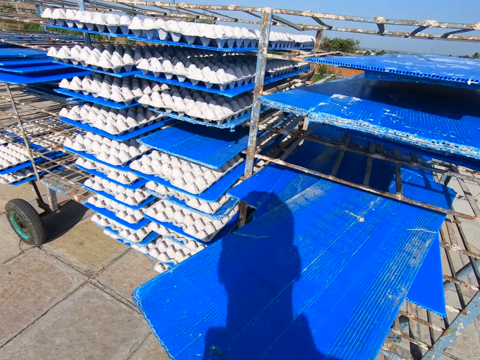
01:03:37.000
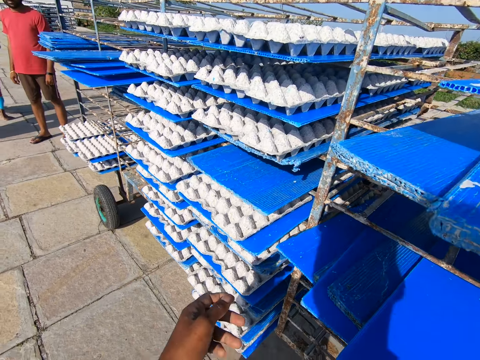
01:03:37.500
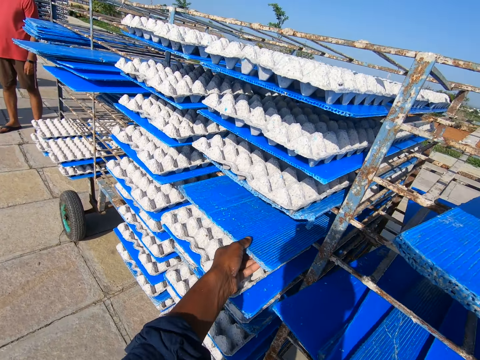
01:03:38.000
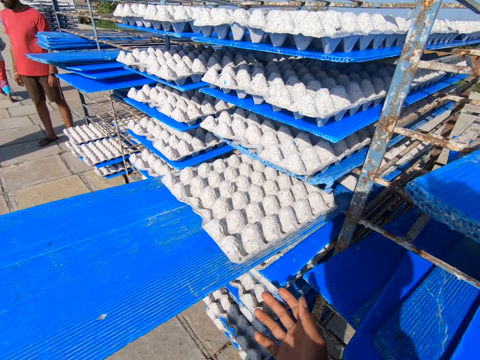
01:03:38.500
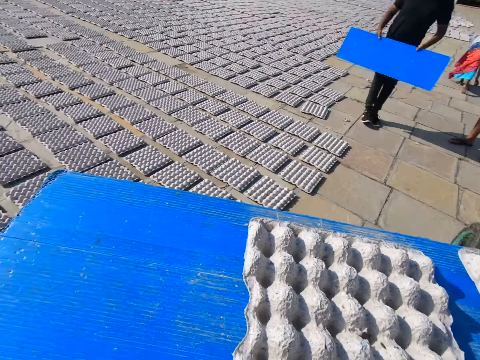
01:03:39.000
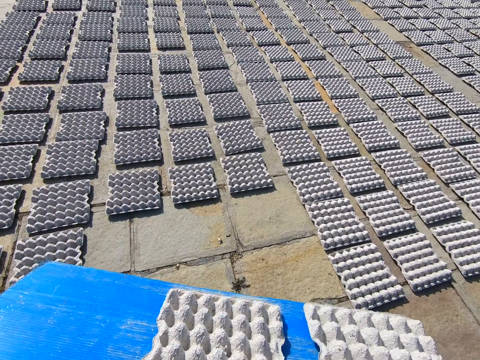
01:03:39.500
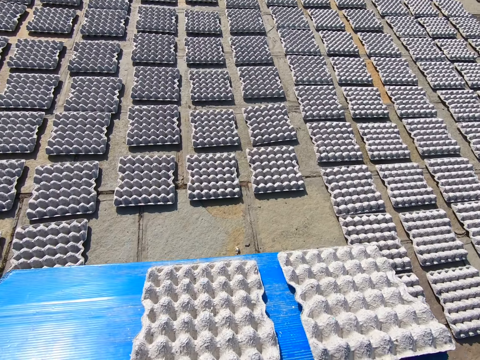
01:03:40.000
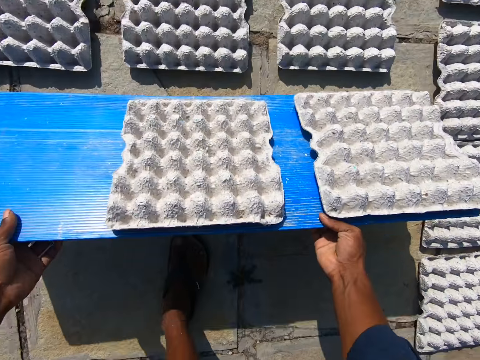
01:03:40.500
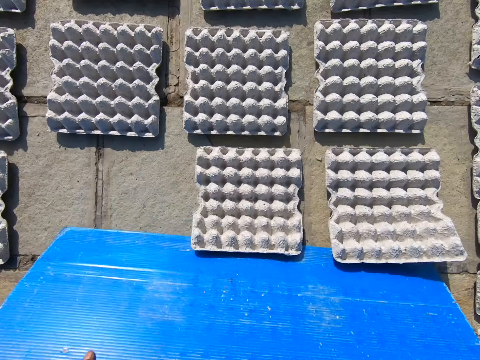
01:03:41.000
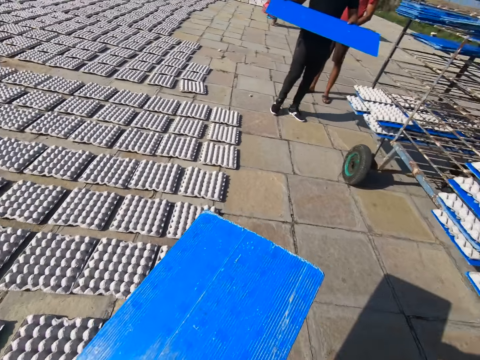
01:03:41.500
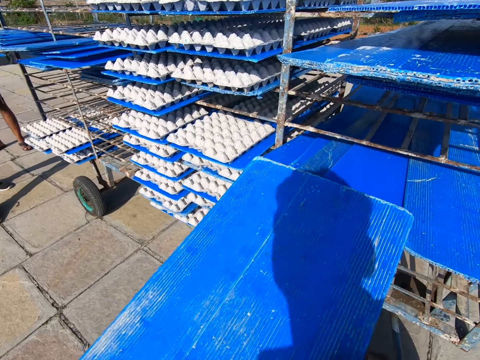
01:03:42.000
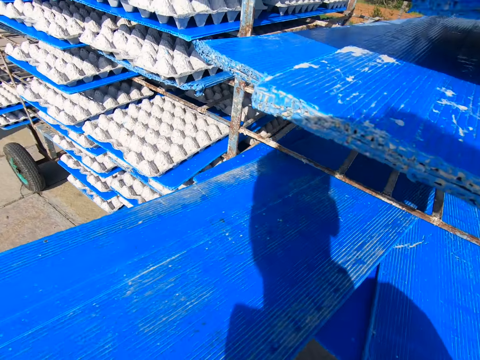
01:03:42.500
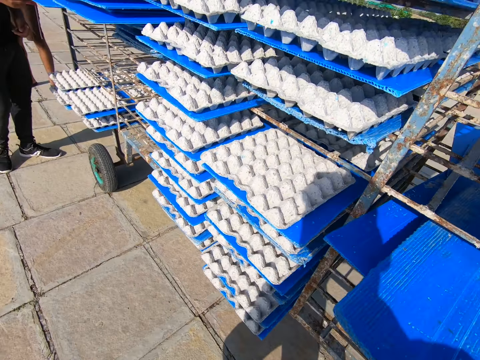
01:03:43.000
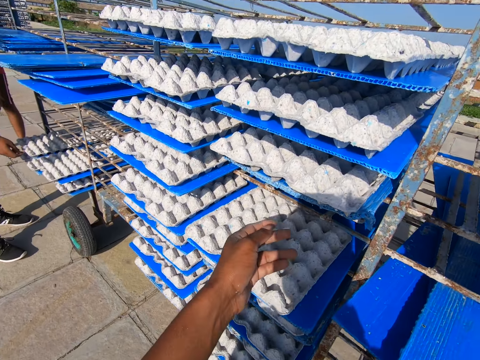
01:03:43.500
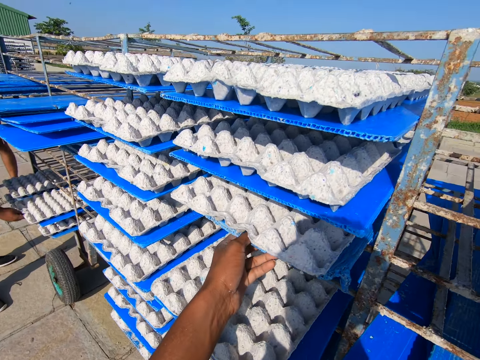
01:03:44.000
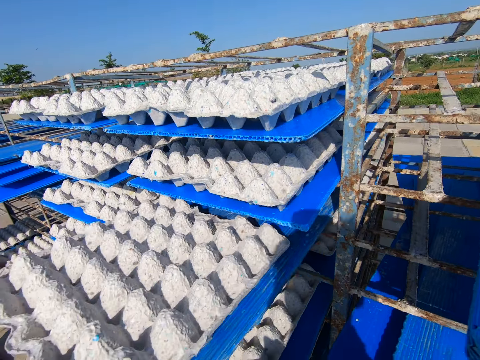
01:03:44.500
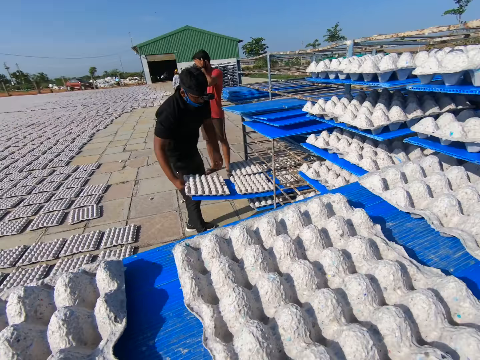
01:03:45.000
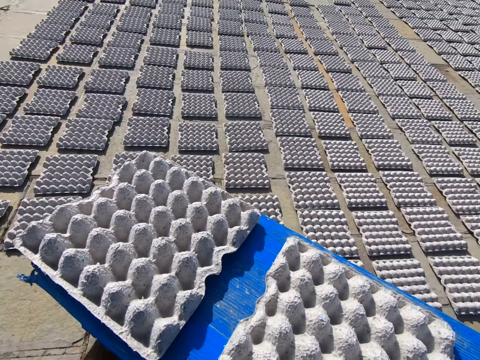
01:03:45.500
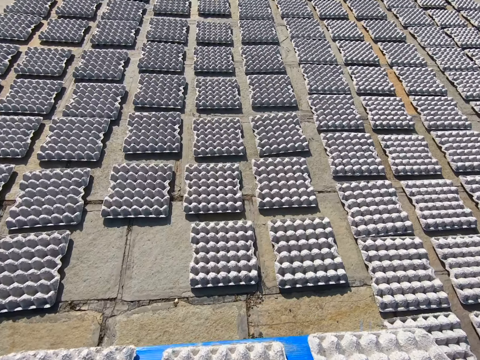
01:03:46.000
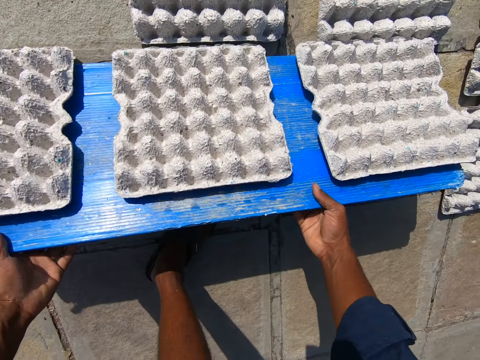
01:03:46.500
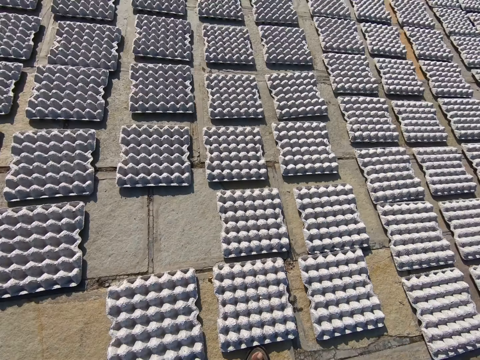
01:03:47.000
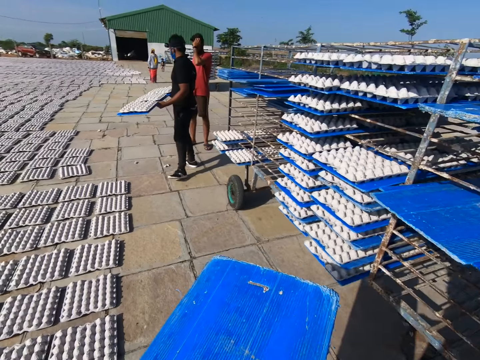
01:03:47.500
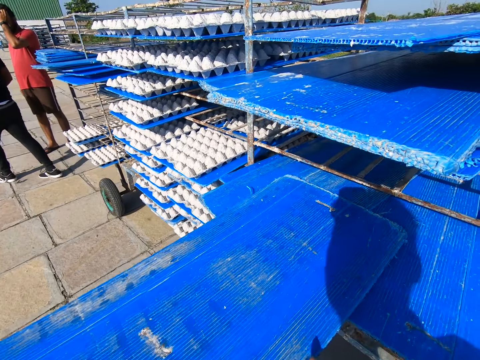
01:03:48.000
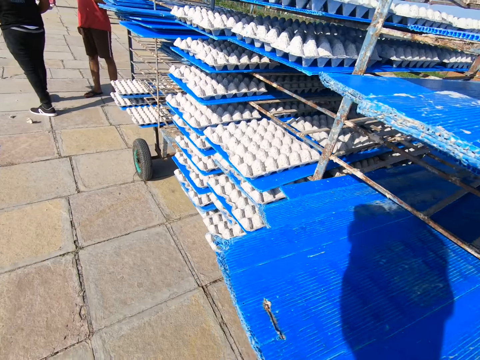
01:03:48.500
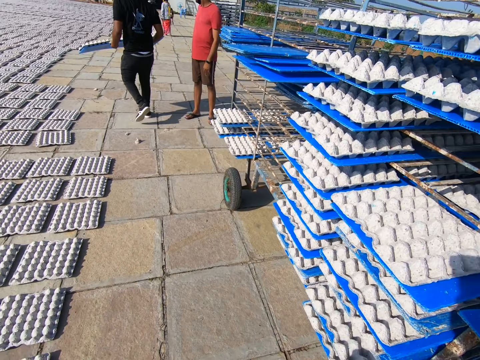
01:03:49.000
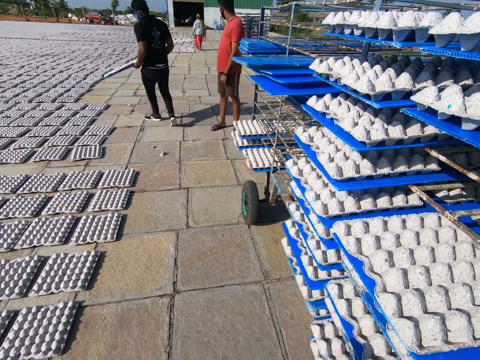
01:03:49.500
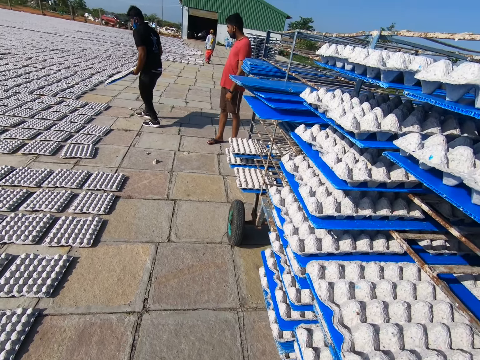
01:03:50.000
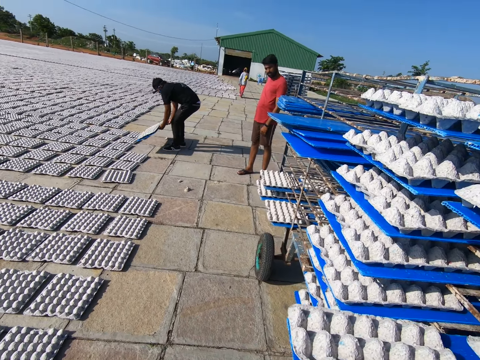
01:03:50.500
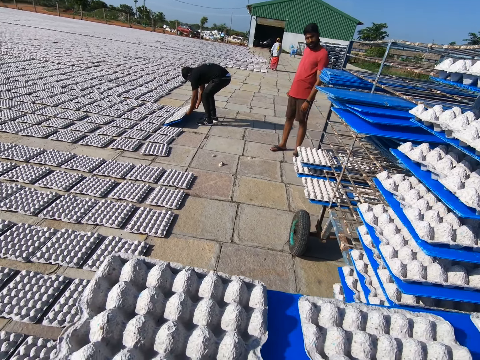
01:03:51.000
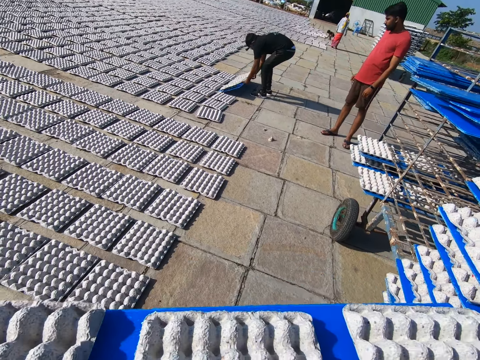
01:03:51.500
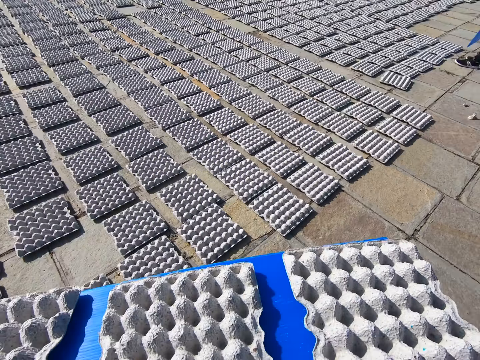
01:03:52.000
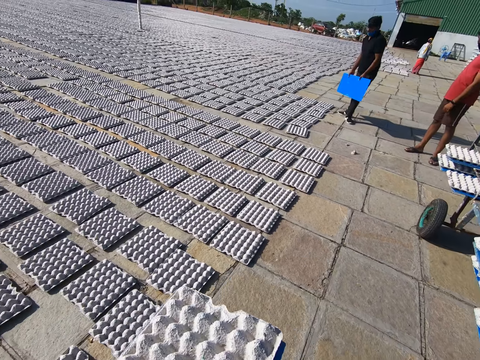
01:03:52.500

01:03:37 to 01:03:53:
The camera wearer puts the tray in the rack with both hands. They pick a tray of egg crates from the rack with both hands, drop the egg crates on the tray on the ground, and put the tray in the rack with both hands. A man picks a tray of egg crates from the rack with both hands. The camera wearer picks a tray of egg crates from the rack with both hands. They drop the egg crates on the tray on the ground. They put the tray in the rack with both hands. They pick a tray of egg crates from the rack with both hands. The man drops the egg crates on the tray on the ground.

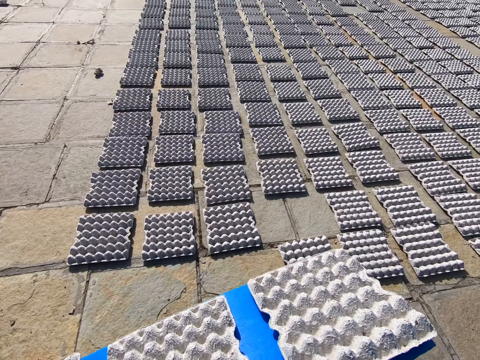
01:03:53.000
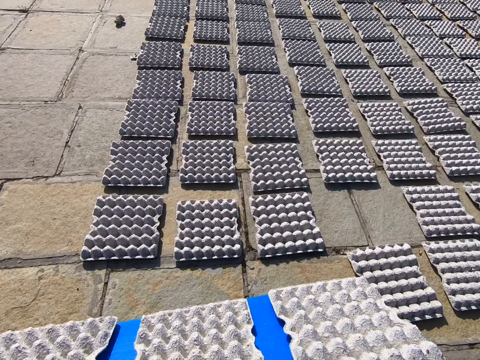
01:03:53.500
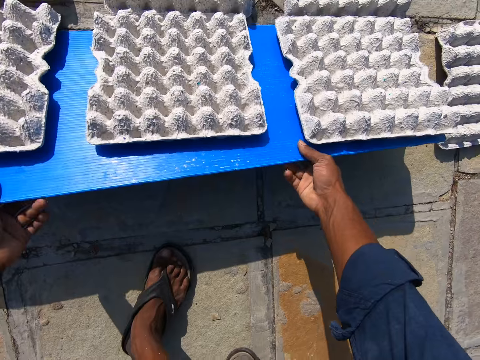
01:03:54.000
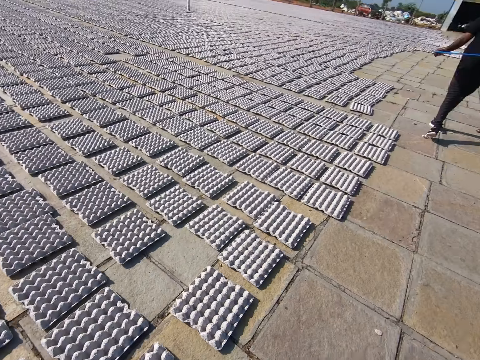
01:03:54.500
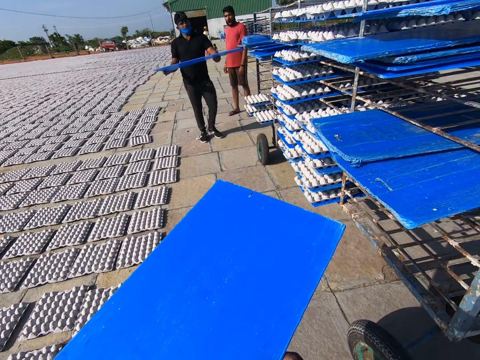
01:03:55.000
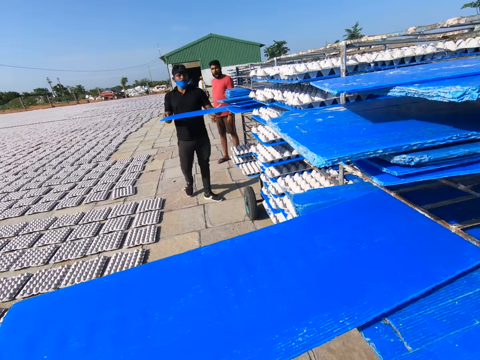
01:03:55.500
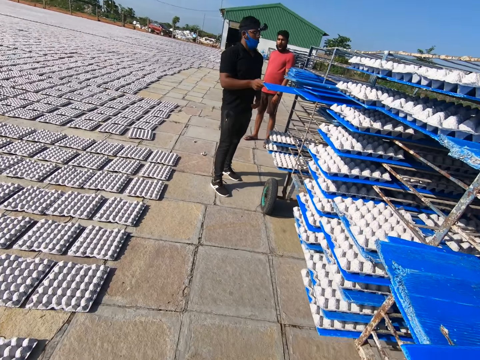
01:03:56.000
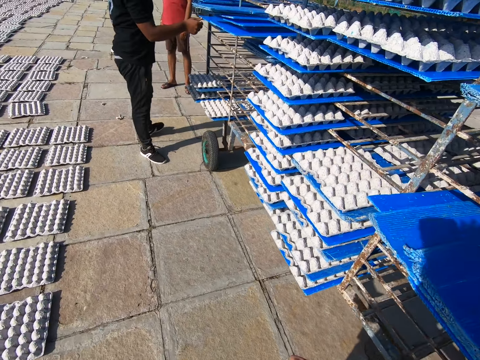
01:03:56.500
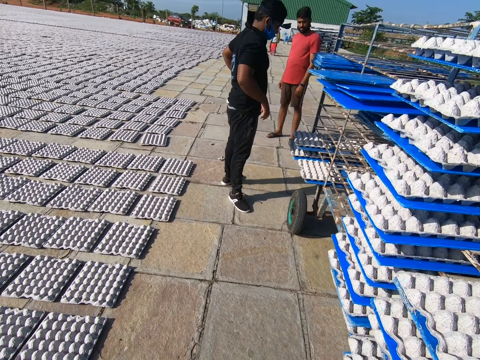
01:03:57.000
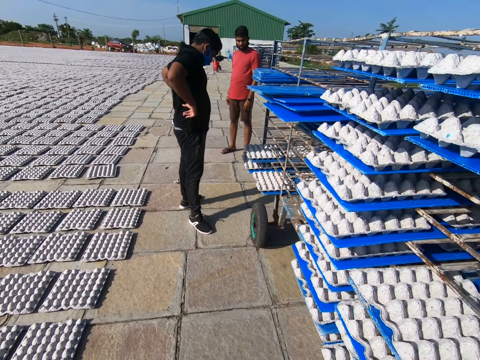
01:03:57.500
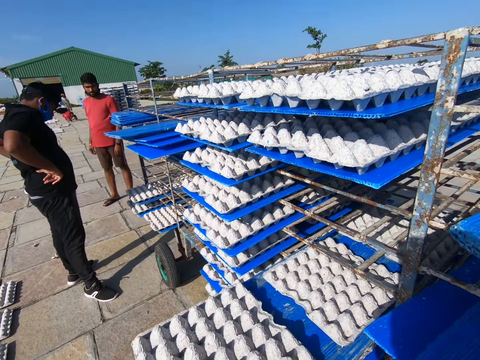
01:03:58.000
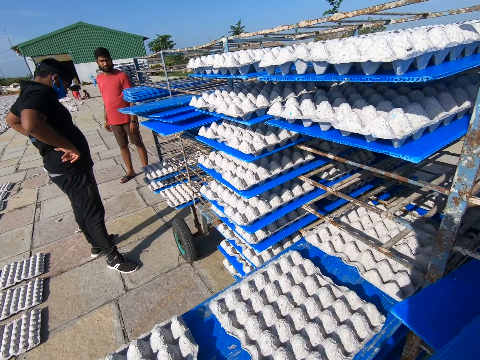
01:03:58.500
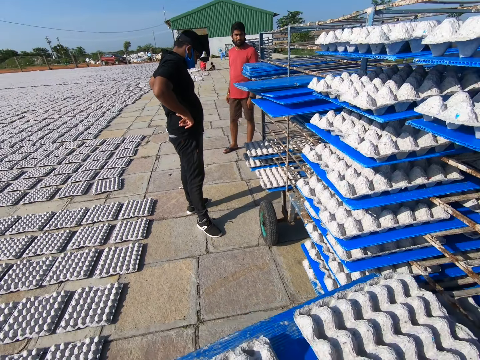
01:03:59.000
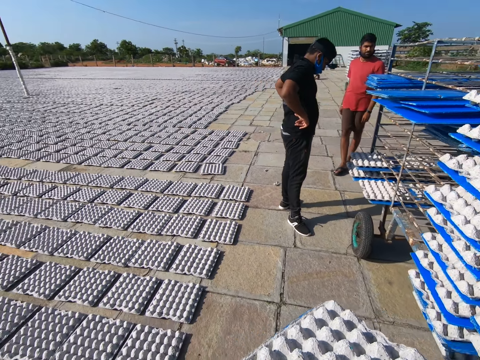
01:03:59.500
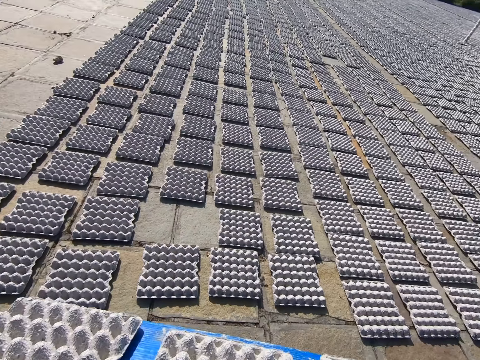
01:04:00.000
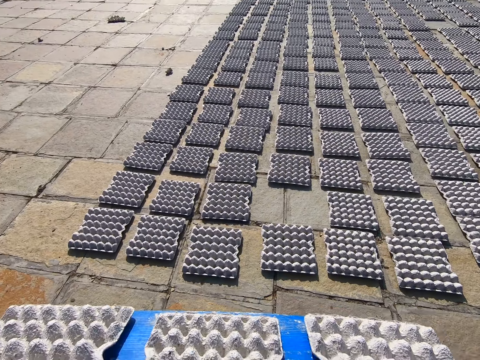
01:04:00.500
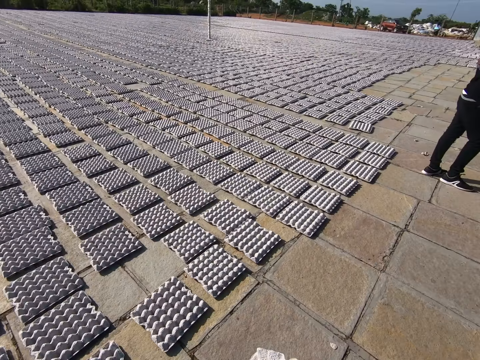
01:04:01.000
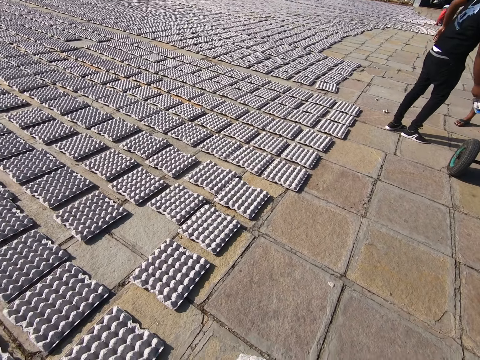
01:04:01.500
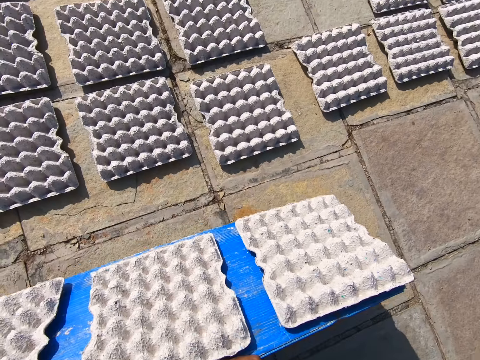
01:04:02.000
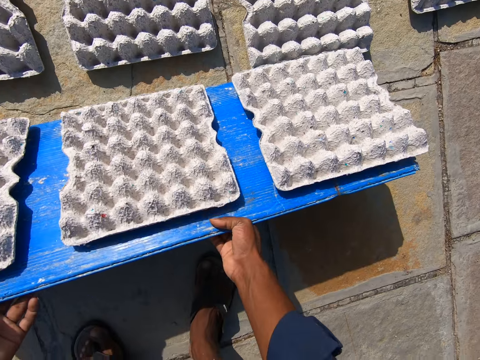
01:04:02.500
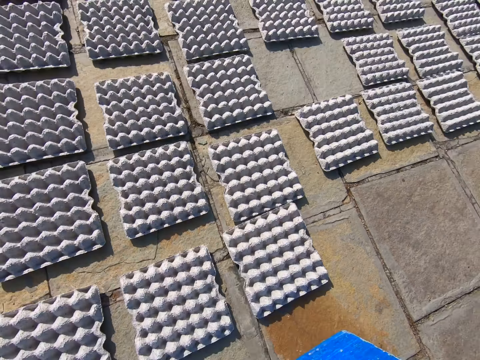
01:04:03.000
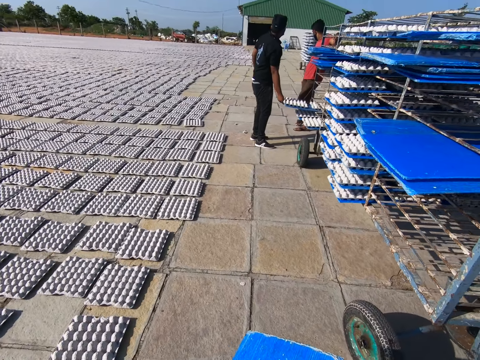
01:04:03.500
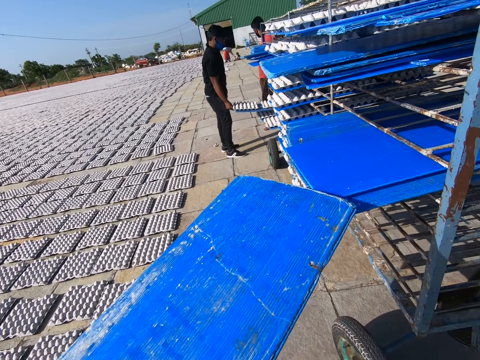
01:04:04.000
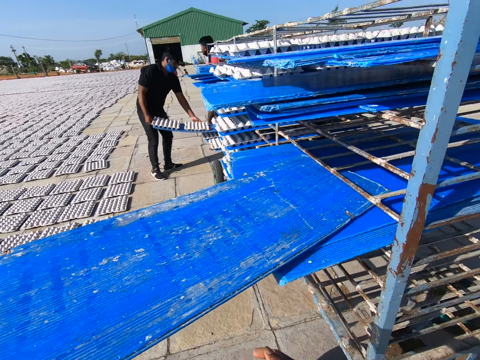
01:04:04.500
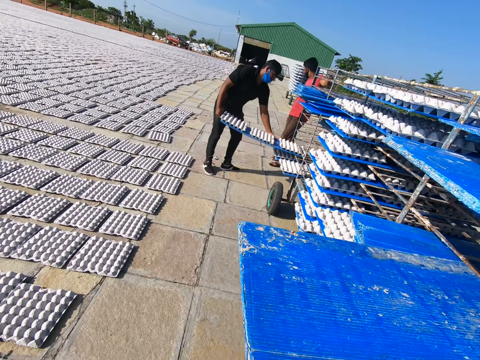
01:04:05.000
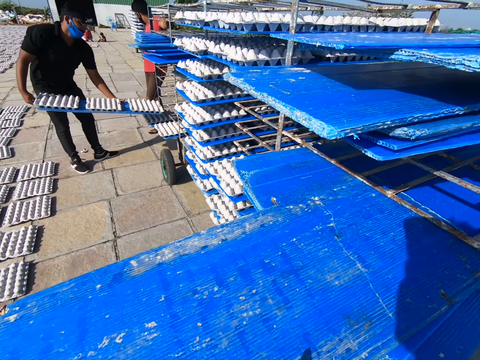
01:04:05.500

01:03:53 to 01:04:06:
The camera wearer drops the egg crates on the tray on the ground. A man puts the tray in the rack with both hands. The camera wearer puts the tray in the rack with both hands. They pick a tray of egg crates from the rack with both hands. They drop the egg crates on the tray on the ground. The man picks a tray of egg crates from the rack with both hands. The camera wearer puts the tray in the rack with both hands.
